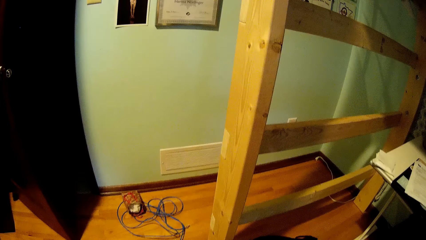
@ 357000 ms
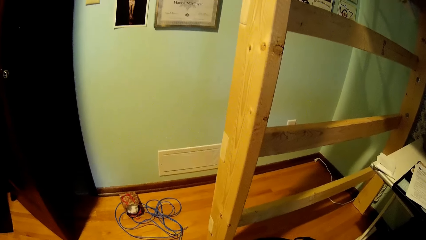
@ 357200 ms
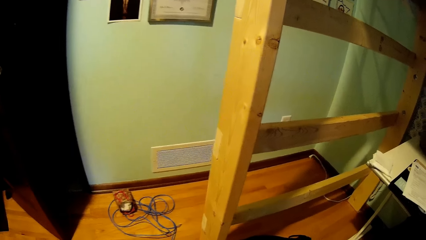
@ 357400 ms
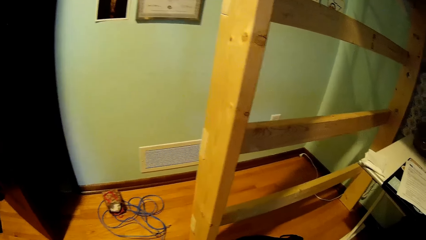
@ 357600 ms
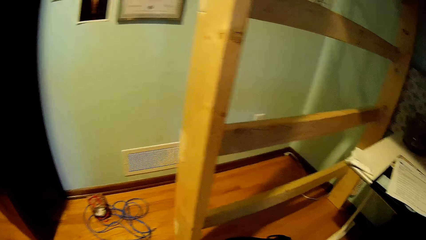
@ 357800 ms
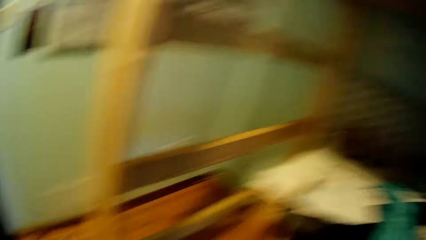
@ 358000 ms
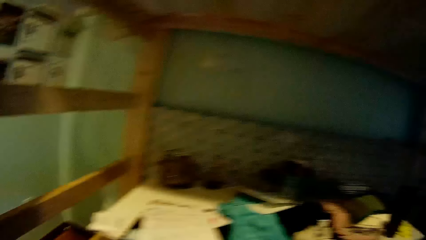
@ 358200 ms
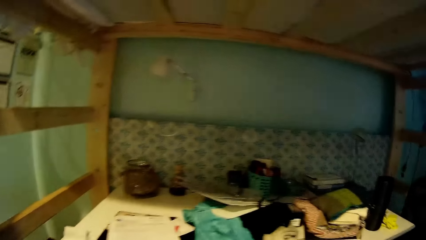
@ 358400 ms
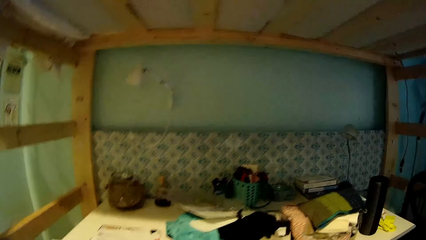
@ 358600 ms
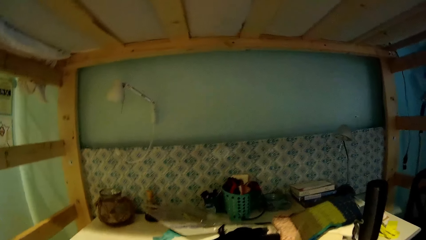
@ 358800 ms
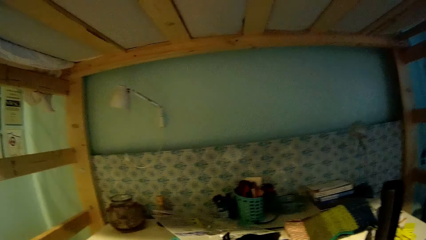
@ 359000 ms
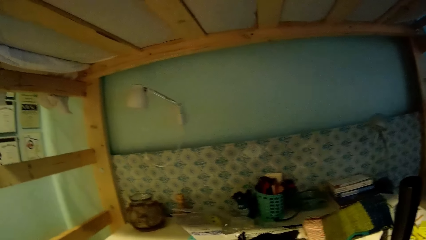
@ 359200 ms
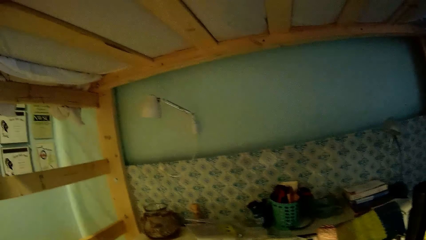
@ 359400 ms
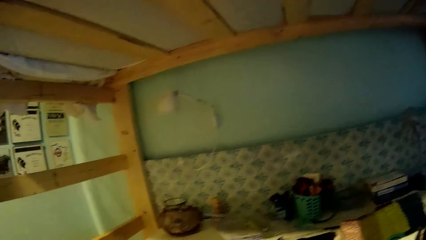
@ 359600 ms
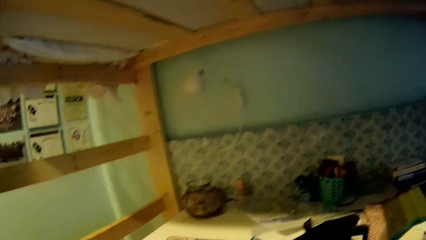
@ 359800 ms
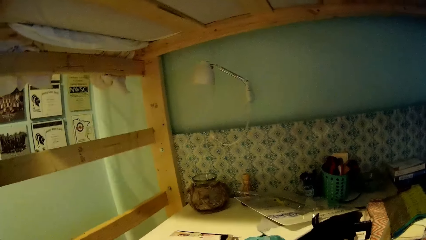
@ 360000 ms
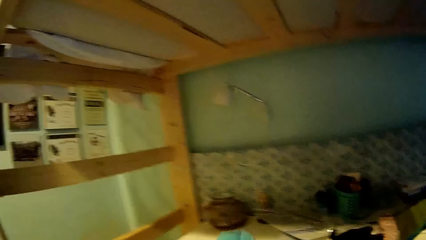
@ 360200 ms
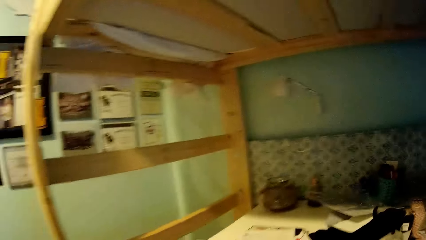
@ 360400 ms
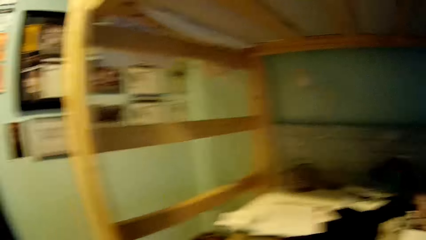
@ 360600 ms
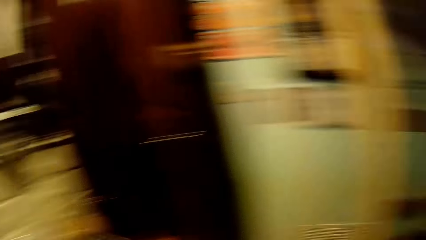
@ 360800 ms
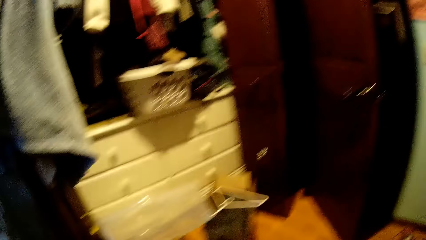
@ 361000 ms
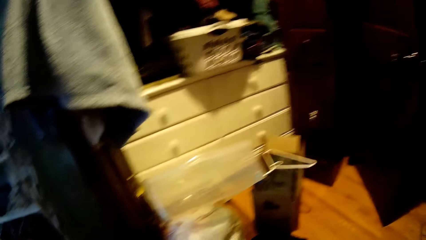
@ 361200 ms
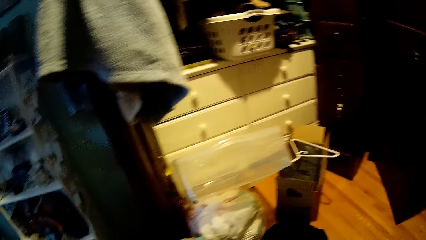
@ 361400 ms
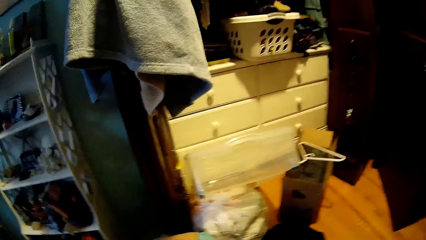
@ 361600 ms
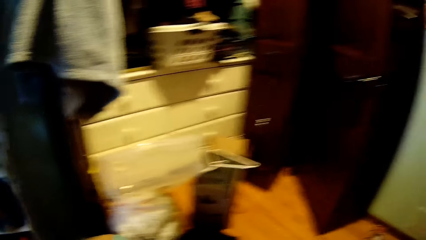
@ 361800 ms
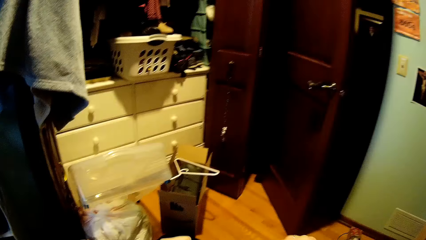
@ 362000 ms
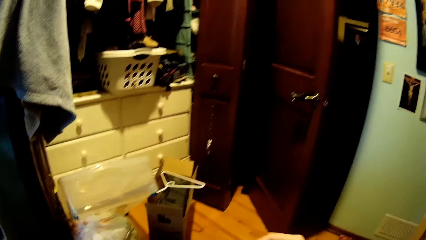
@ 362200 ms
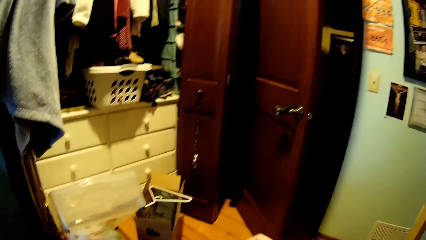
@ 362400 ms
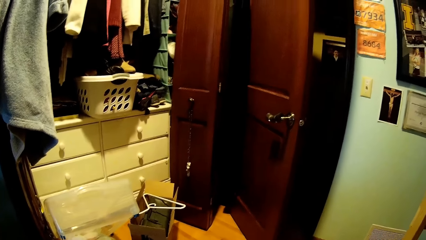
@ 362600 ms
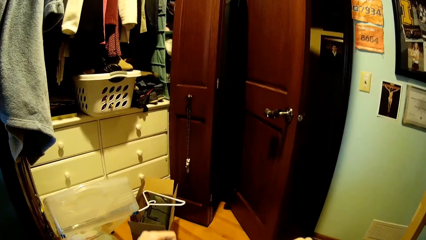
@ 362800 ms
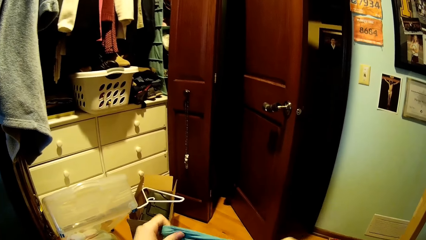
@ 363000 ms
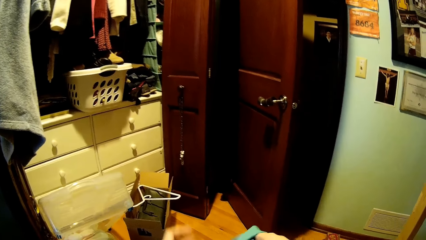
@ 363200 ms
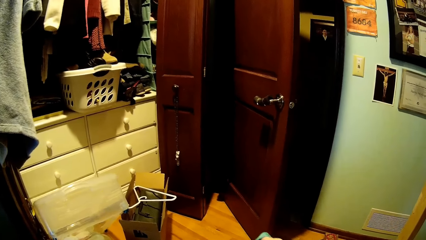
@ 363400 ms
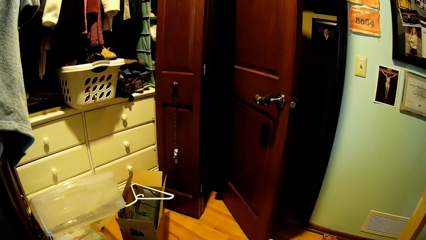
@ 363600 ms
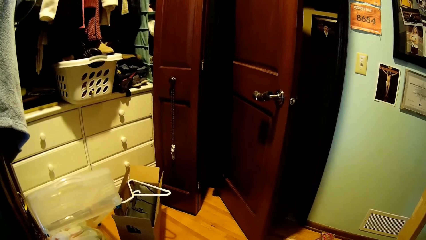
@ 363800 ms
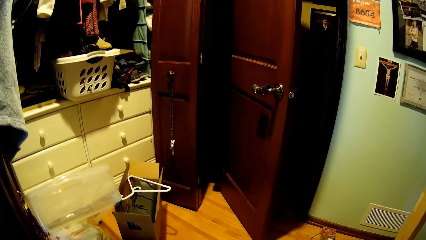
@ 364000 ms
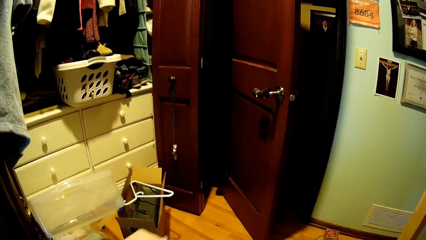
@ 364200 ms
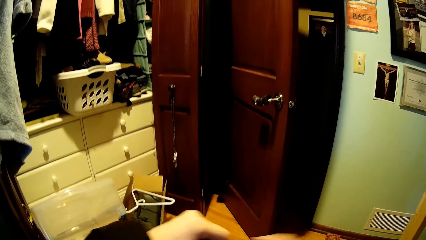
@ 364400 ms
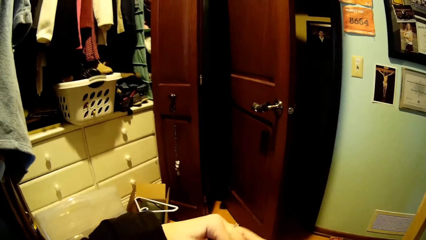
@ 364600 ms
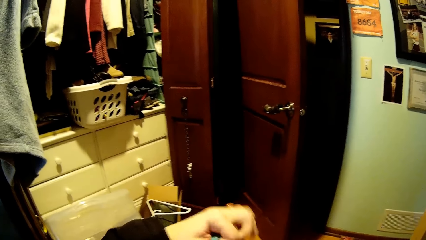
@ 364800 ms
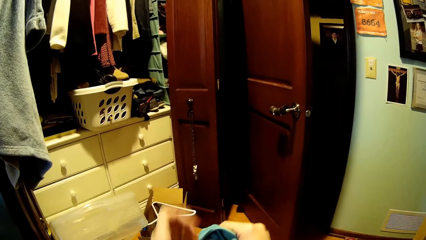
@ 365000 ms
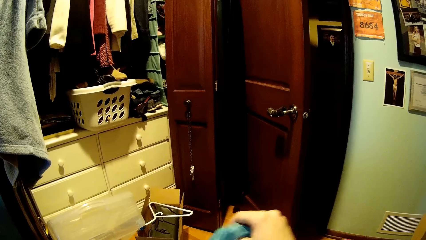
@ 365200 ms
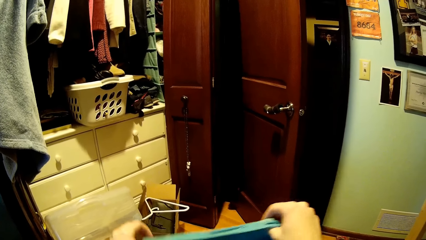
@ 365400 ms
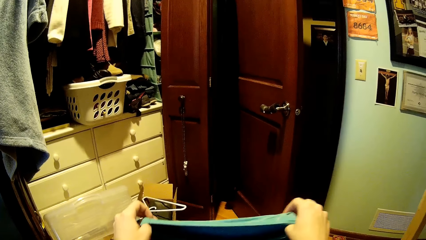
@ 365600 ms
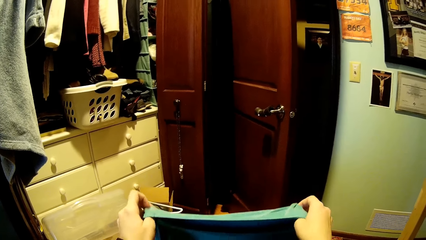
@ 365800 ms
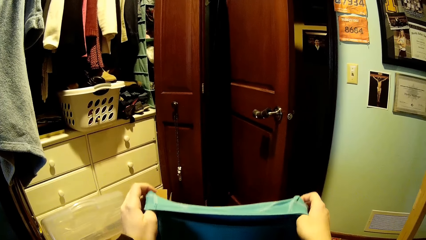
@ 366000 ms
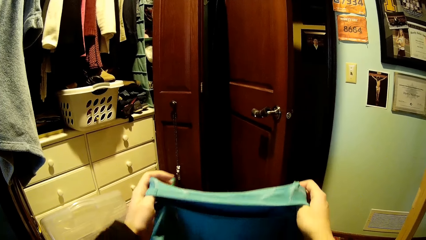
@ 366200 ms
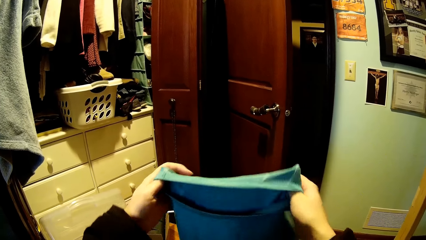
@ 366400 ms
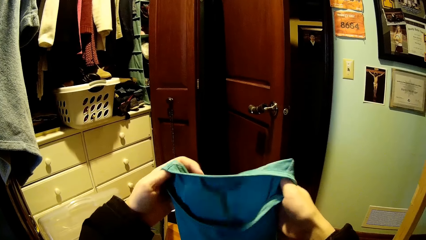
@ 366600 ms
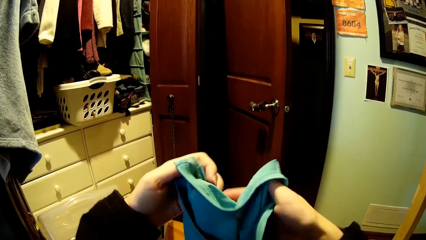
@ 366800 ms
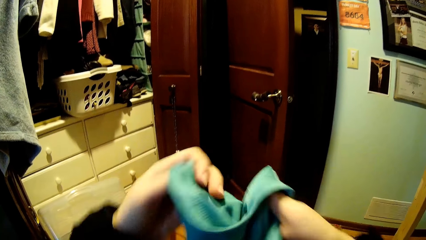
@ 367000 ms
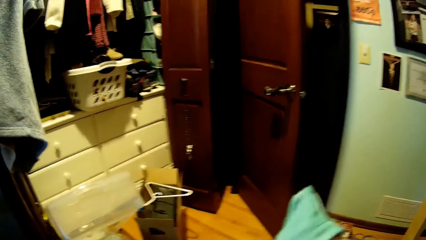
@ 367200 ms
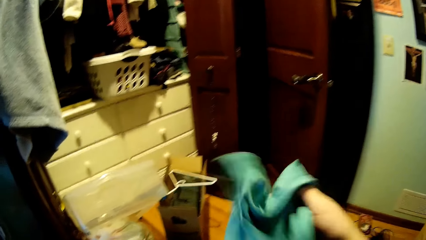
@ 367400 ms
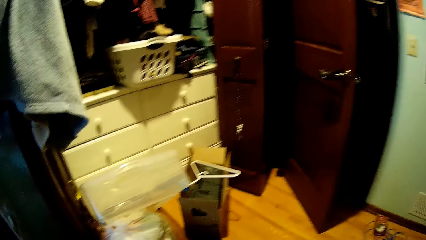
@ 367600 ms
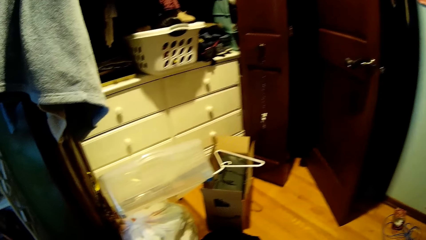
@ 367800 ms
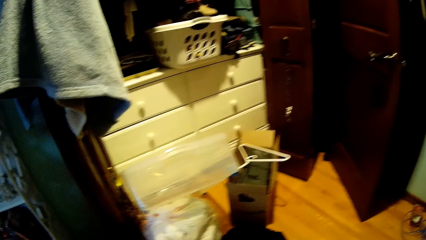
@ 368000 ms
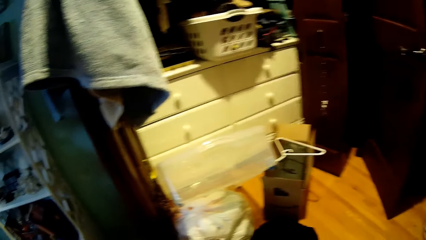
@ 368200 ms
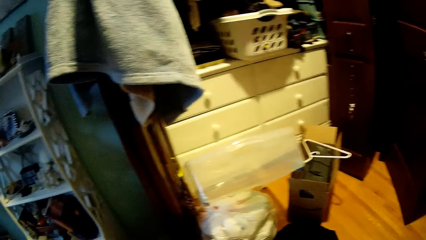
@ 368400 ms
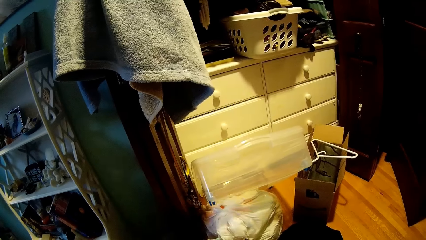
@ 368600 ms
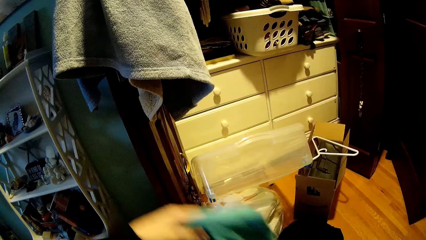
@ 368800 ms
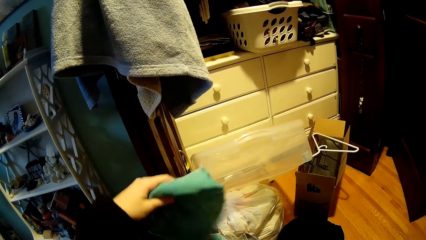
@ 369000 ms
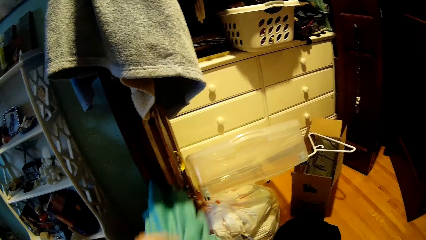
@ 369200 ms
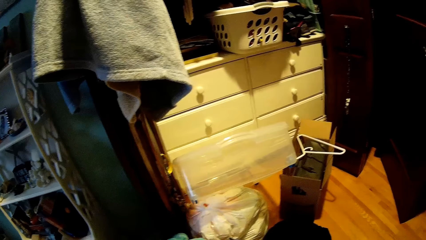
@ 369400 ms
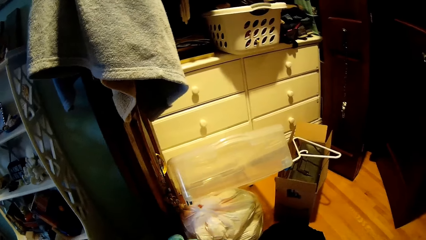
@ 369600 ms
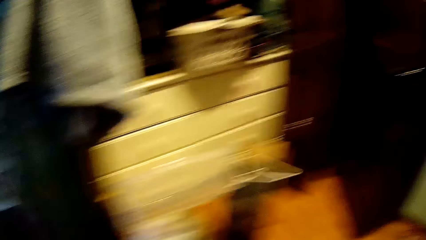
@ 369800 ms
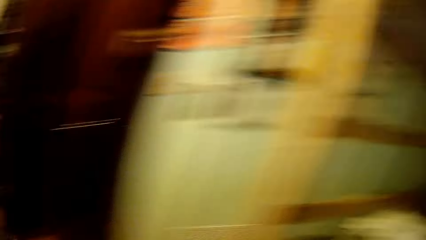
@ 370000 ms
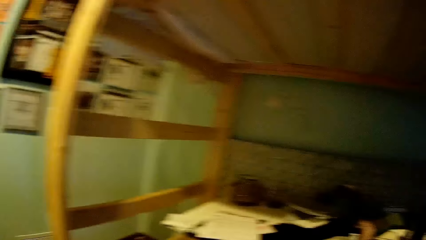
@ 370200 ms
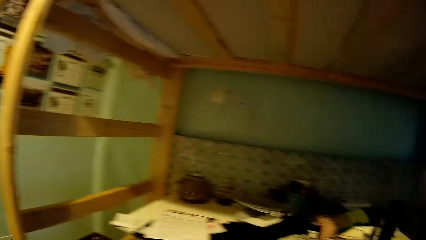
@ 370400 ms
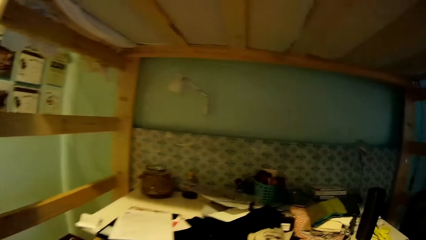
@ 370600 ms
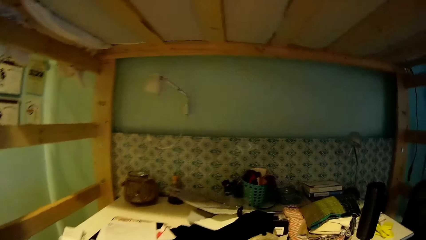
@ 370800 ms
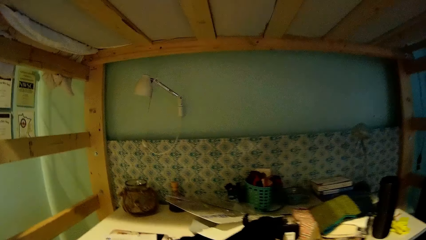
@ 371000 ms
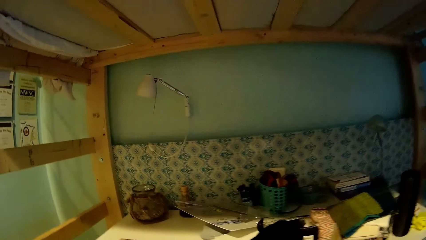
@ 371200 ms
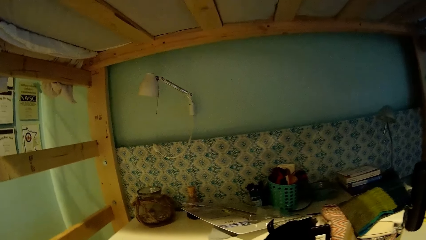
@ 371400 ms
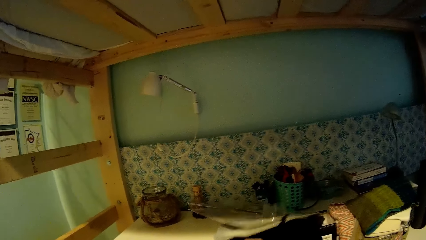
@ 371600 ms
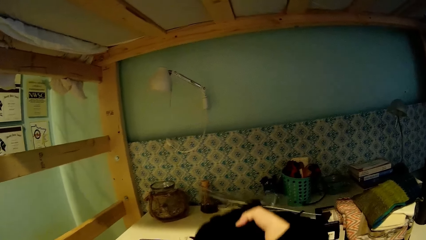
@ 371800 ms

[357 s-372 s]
The camera wearer walks around. They straighten a cloth. They lift the cloth. They stretch the cloth. They fold the cloth. They look around. They put the cloth aside. They walk around.
